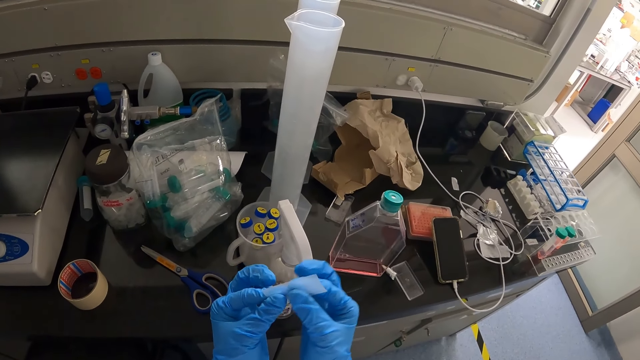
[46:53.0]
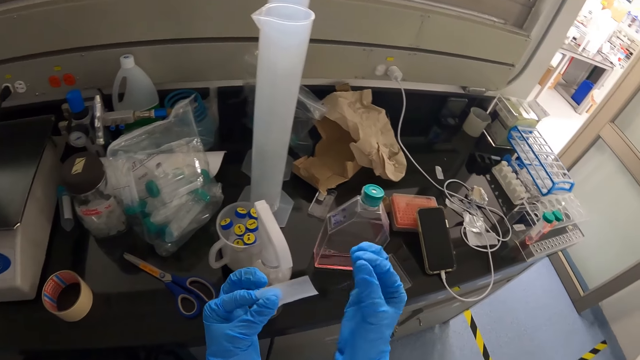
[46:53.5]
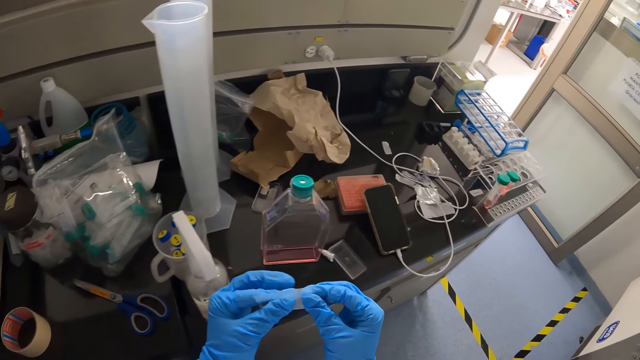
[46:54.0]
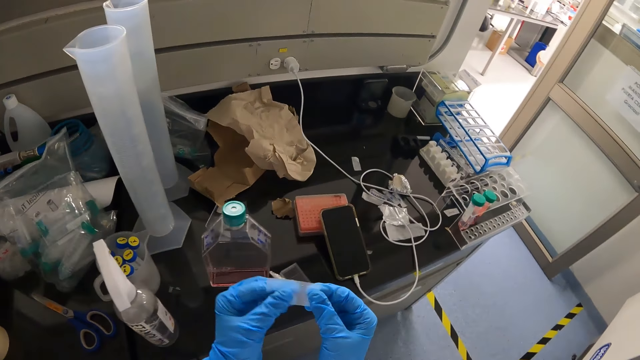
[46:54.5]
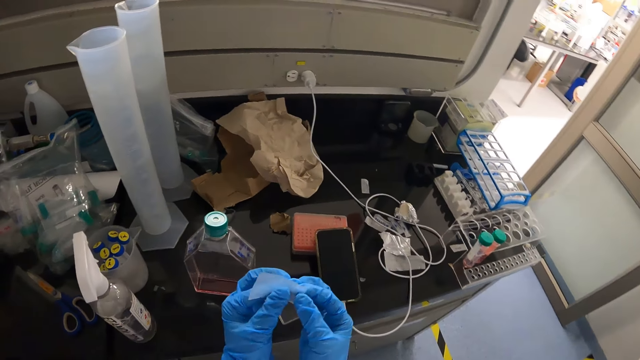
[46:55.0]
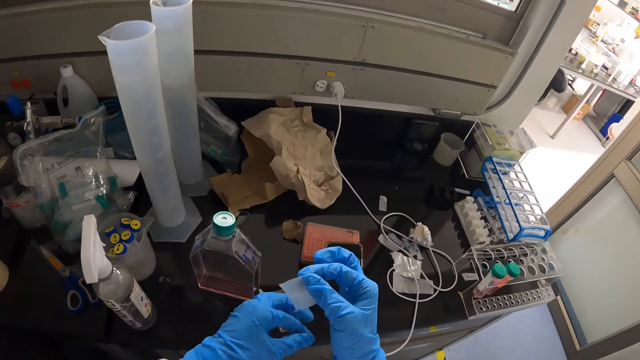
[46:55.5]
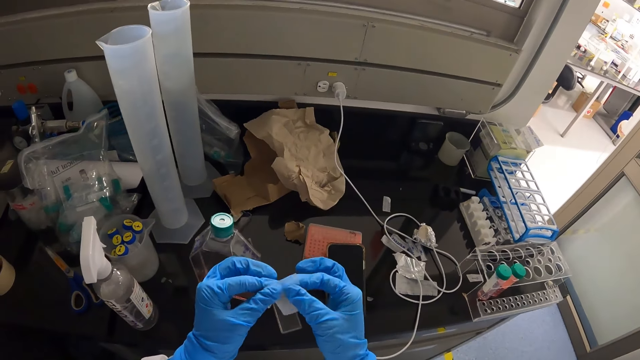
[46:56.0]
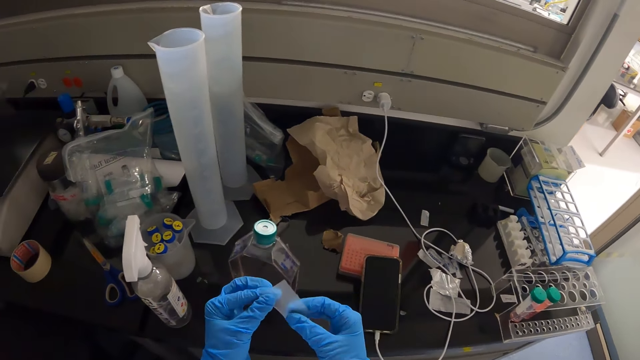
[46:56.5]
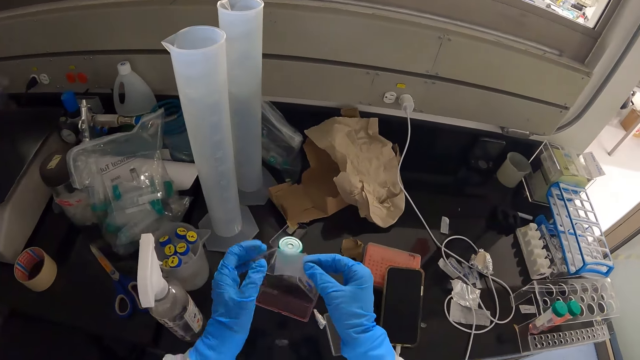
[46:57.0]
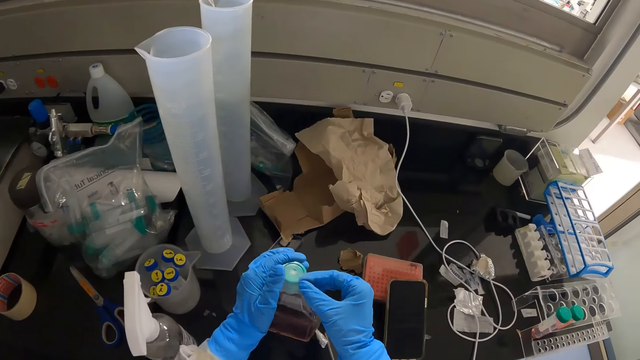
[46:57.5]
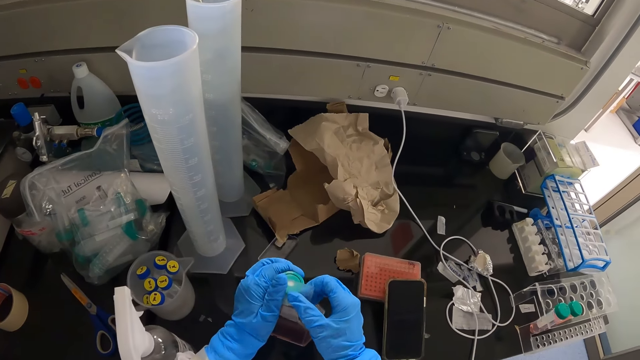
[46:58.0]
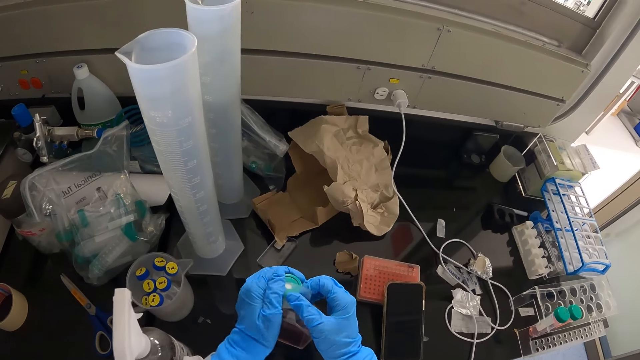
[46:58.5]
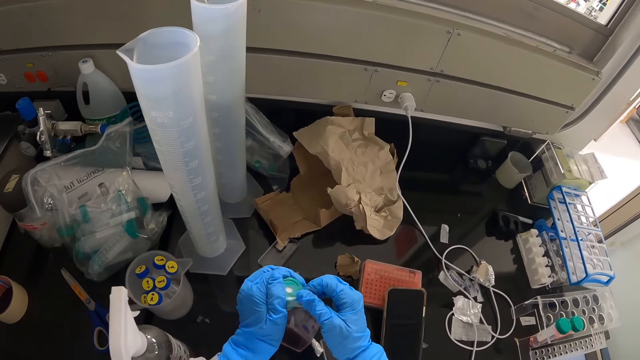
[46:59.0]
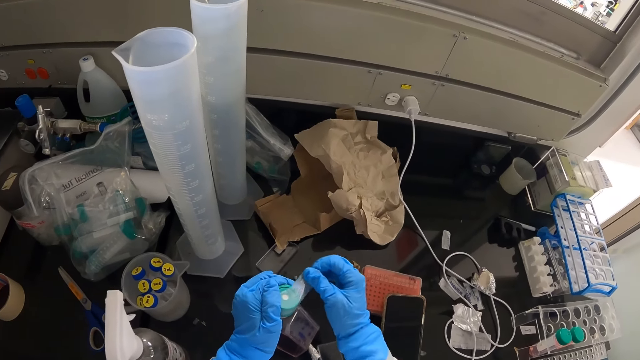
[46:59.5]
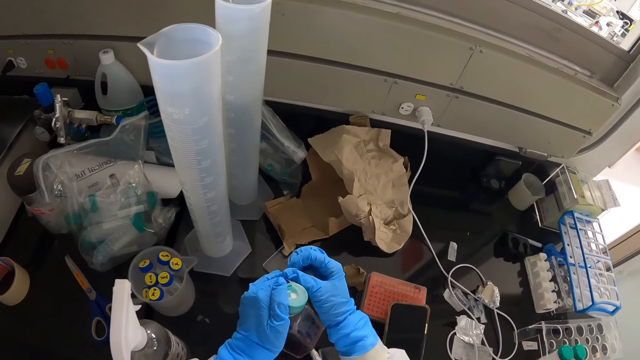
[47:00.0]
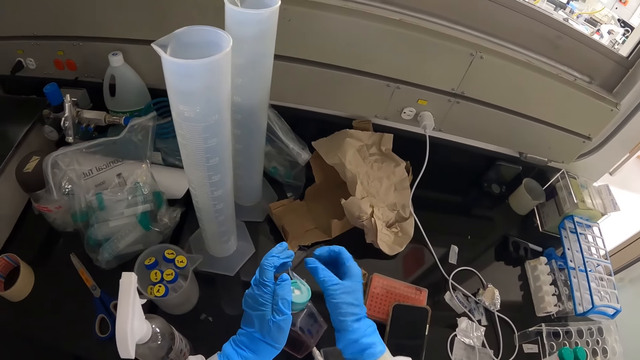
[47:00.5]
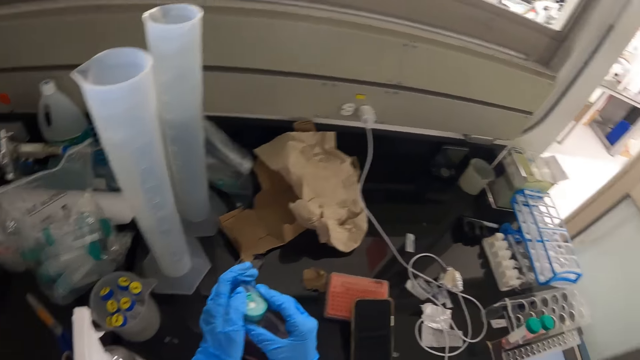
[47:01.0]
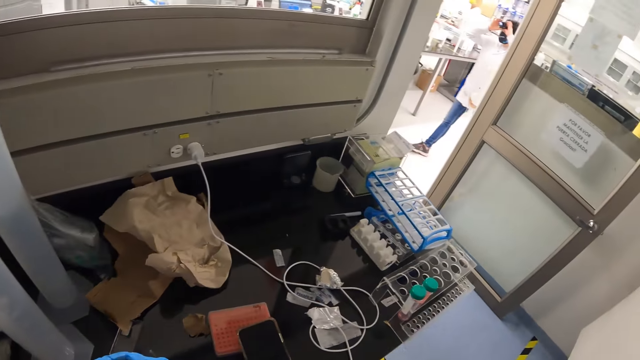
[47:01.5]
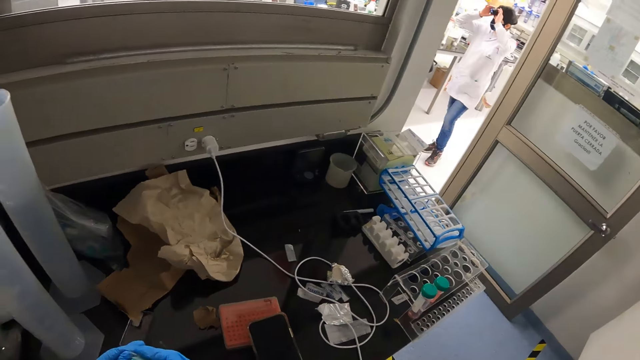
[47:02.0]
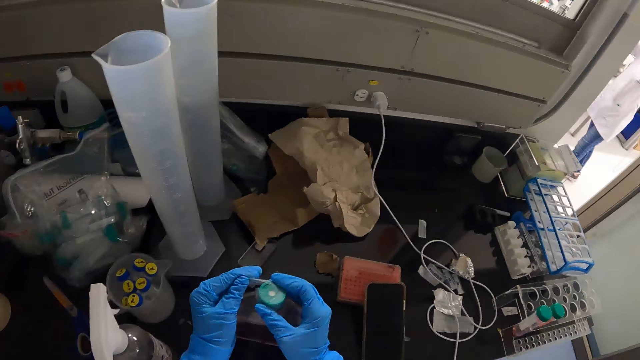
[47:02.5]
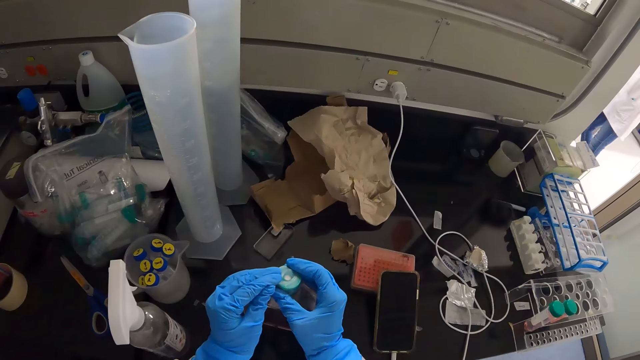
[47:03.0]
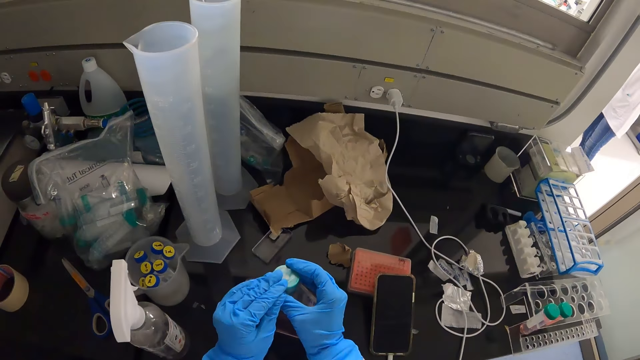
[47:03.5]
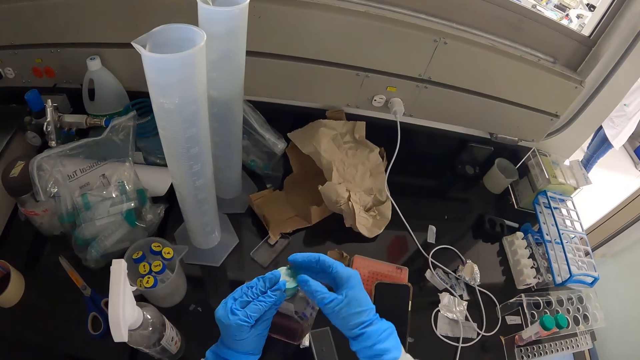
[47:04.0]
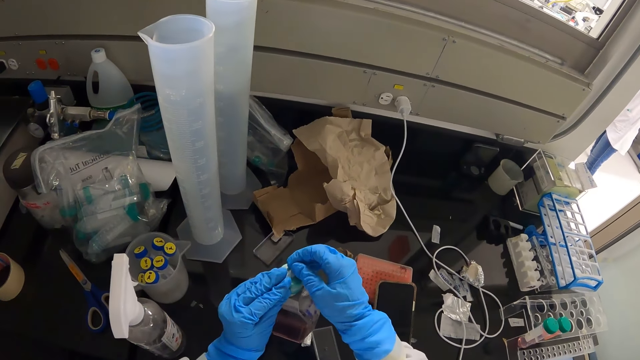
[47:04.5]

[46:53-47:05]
The camera wearer wraps the filter paper round the cover of a bottle with his hands. He places the piece of paper on the bottle.

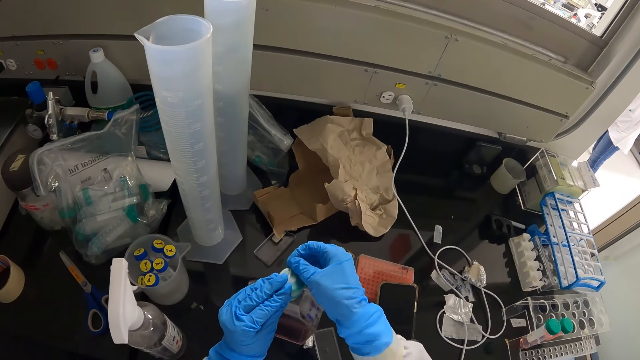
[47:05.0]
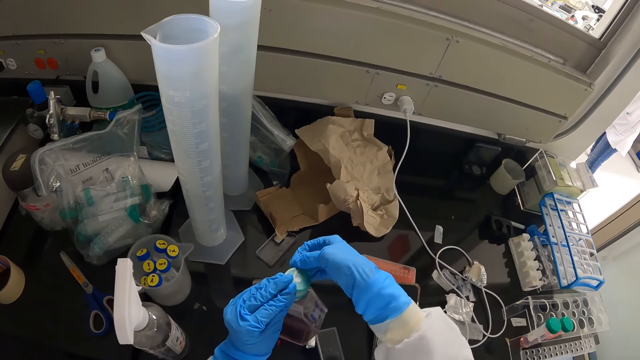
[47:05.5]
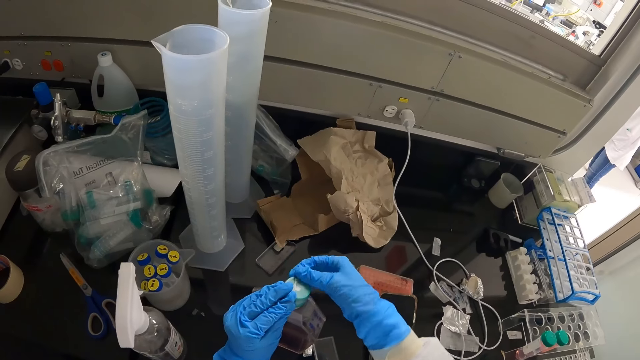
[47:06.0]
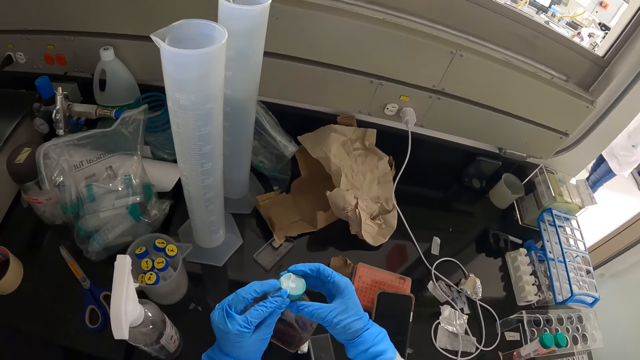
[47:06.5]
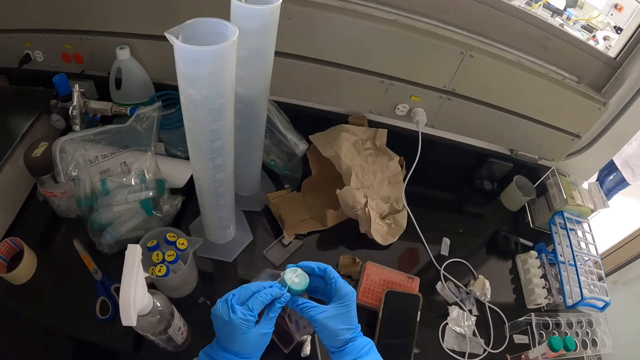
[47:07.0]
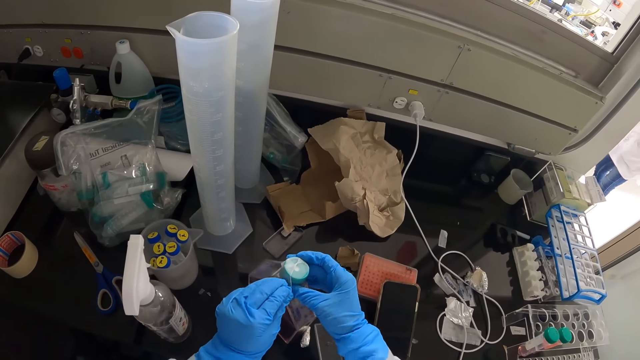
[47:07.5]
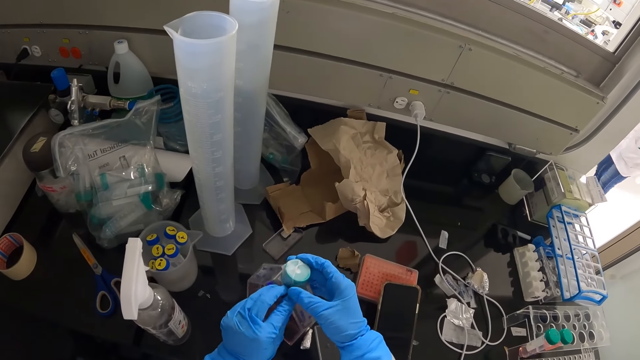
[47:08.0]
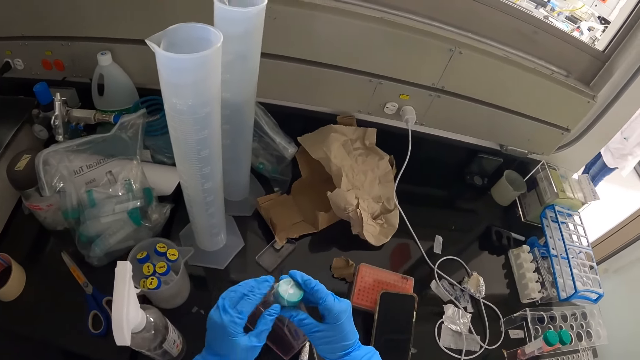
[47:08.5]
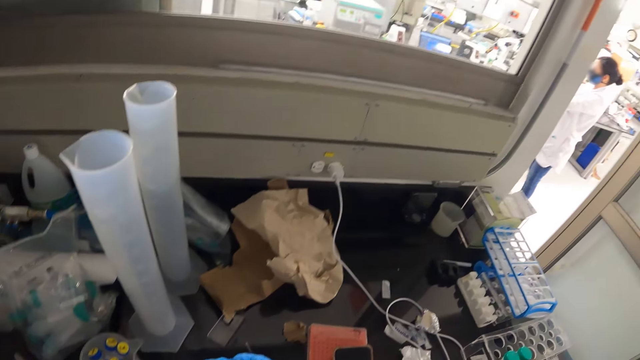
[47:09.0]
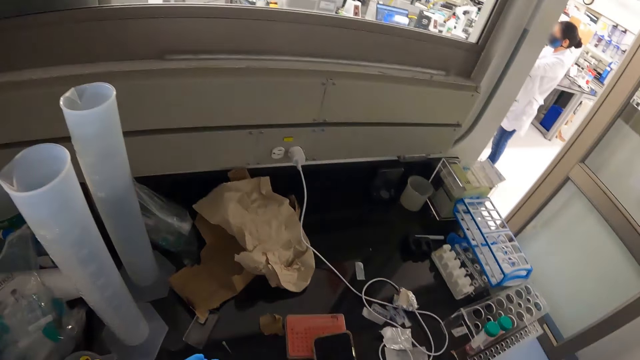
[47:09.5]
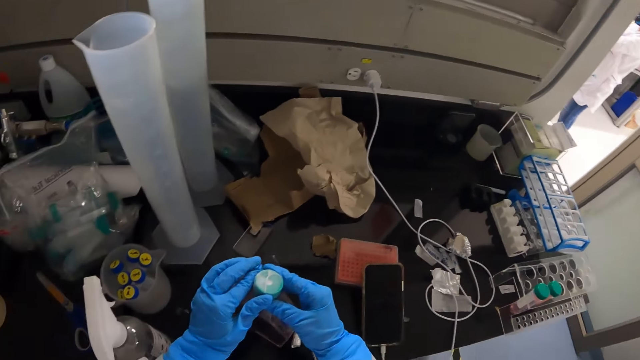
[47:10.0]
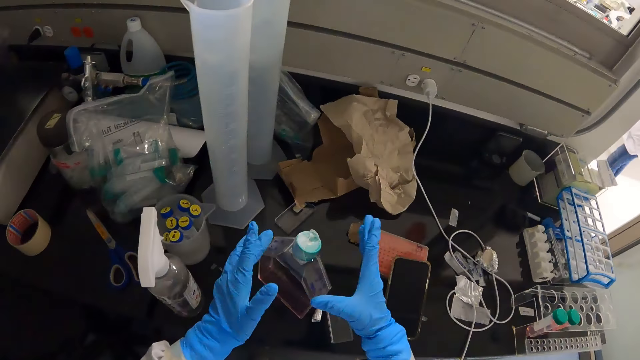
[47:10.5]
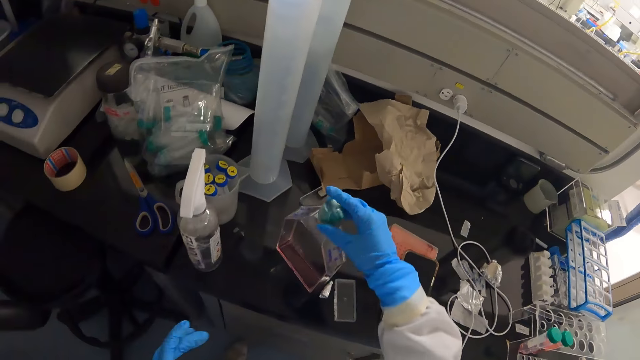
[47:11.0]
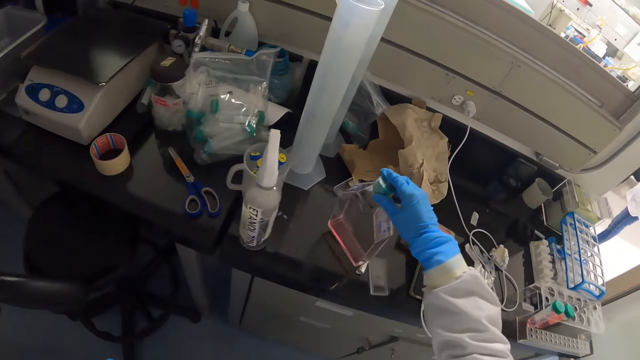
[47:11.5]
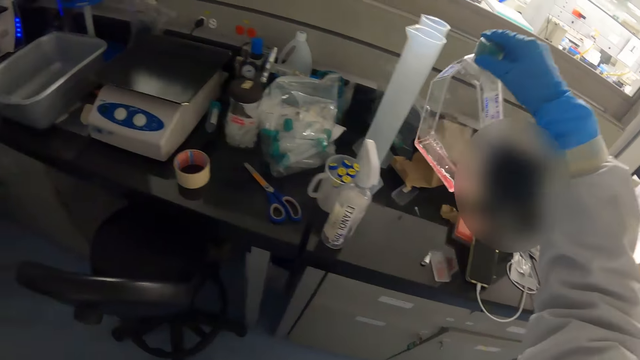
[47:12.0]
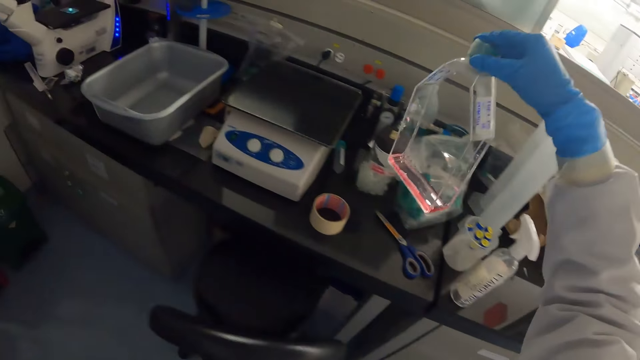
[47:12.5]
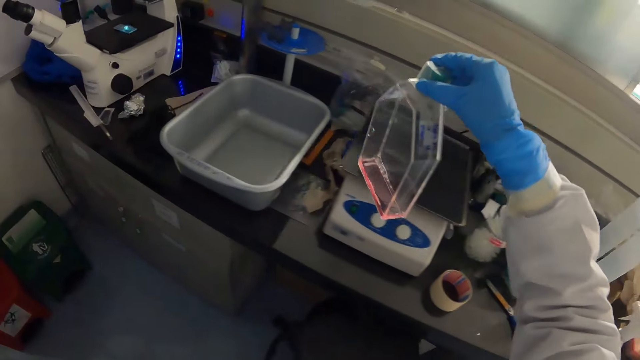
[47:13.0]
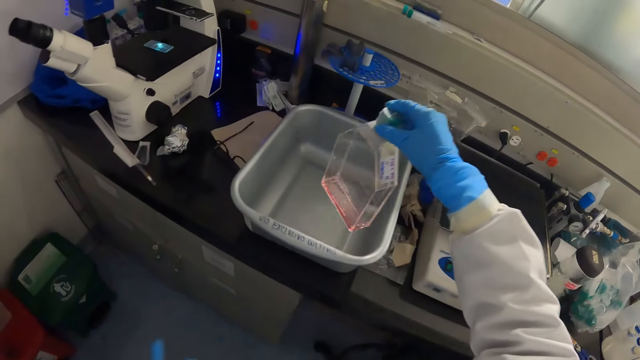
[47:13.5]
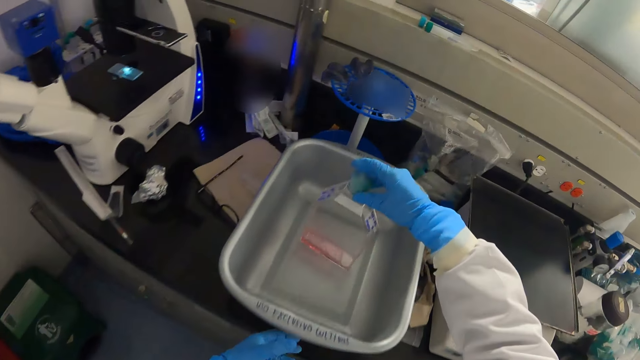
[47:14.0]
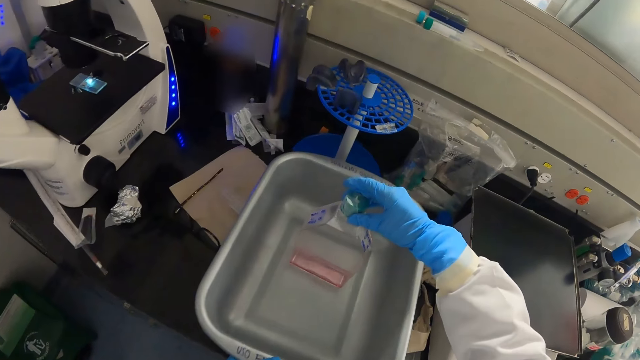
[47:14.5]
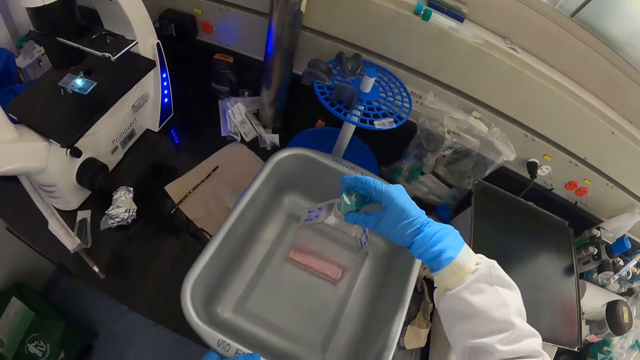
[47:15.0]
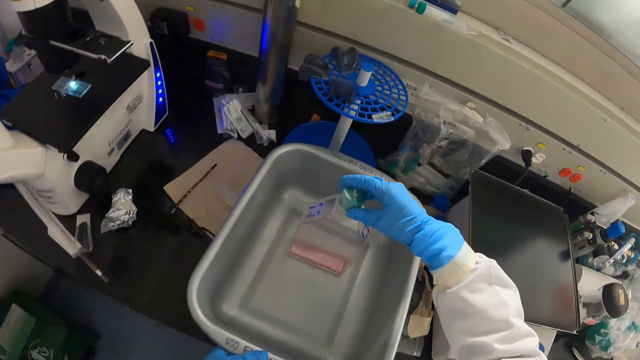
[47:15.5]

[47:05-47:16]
The camera wearer picks the bottle from the table with his right hand. He puts the bottle in a bowl on the table with his right hand.
